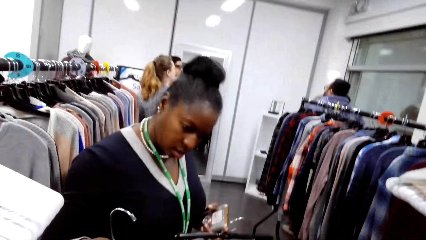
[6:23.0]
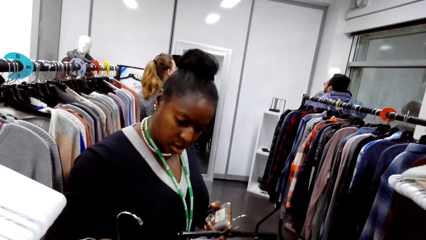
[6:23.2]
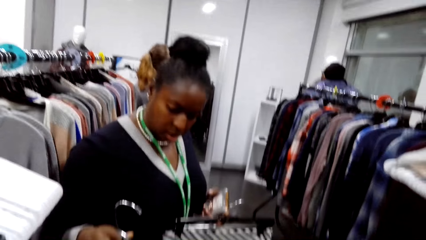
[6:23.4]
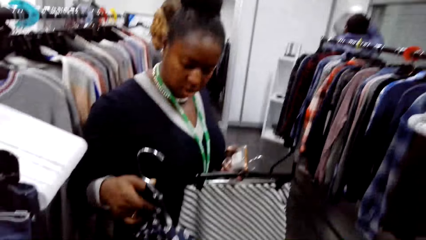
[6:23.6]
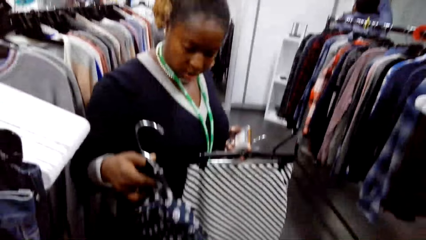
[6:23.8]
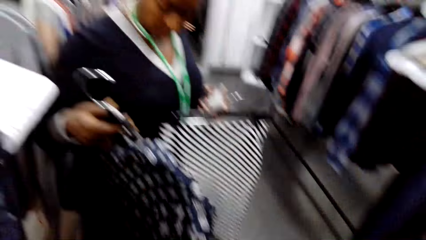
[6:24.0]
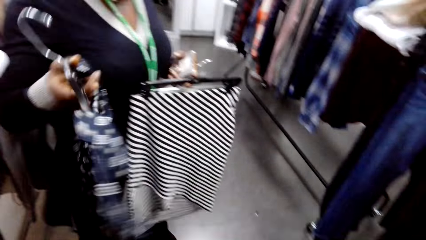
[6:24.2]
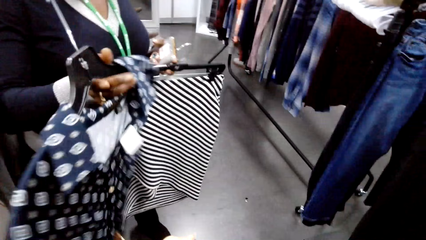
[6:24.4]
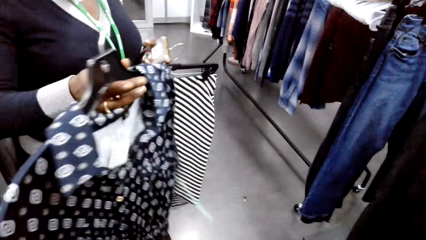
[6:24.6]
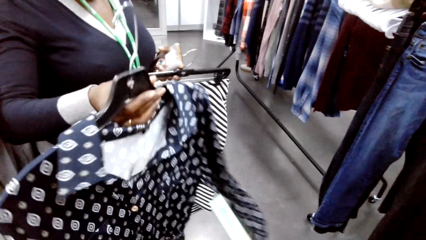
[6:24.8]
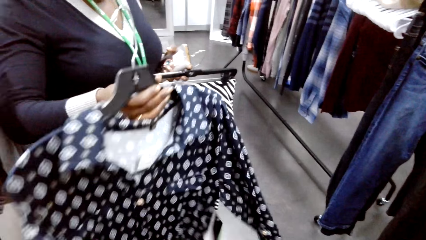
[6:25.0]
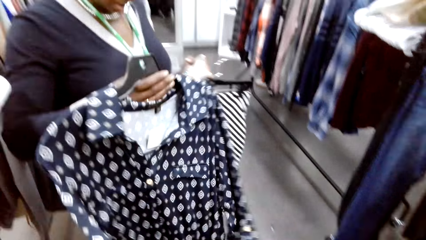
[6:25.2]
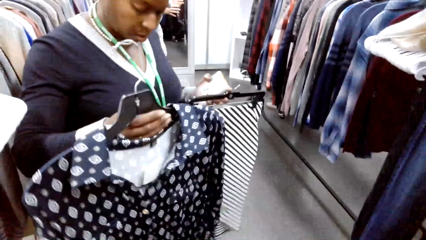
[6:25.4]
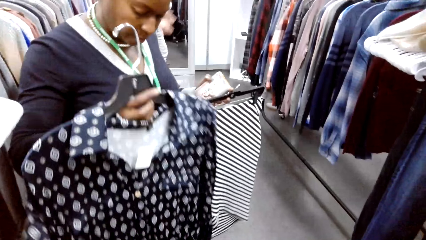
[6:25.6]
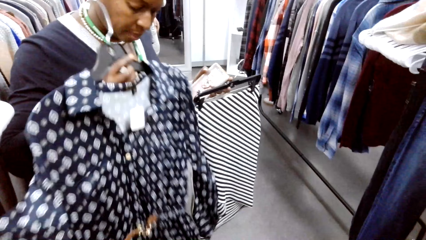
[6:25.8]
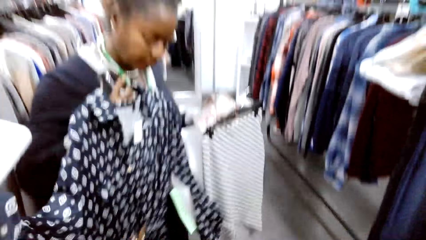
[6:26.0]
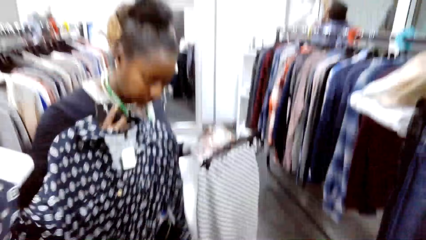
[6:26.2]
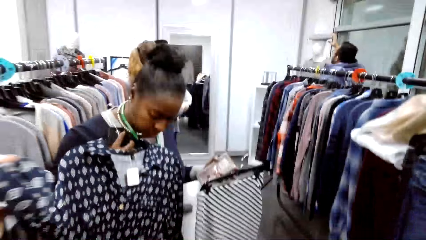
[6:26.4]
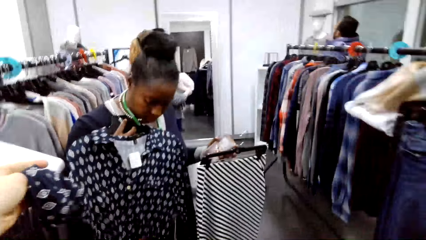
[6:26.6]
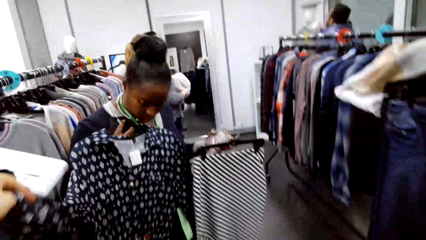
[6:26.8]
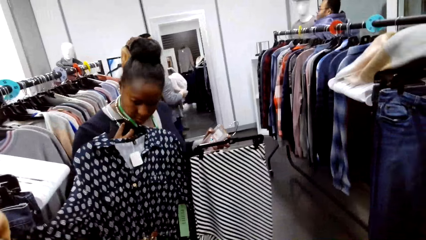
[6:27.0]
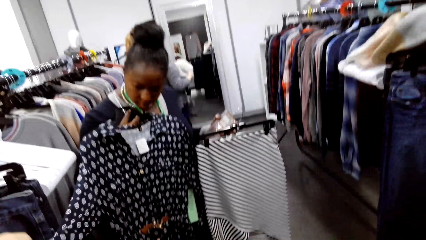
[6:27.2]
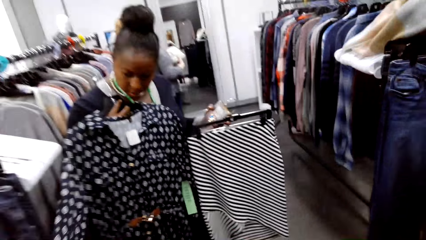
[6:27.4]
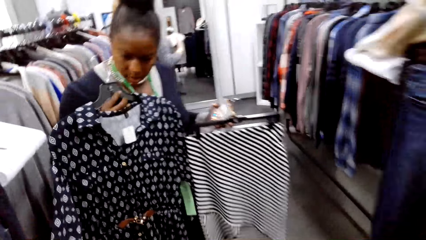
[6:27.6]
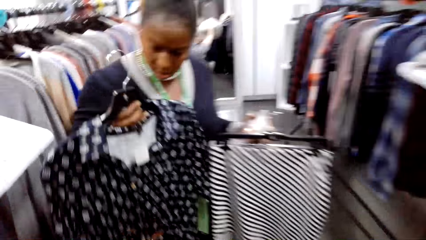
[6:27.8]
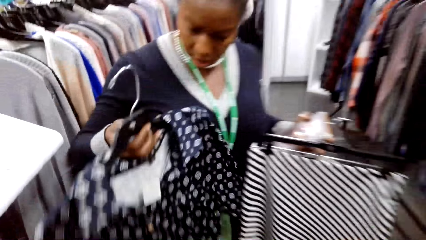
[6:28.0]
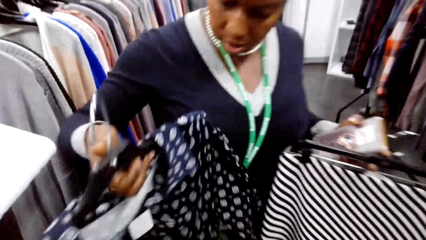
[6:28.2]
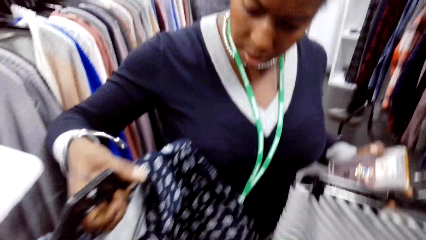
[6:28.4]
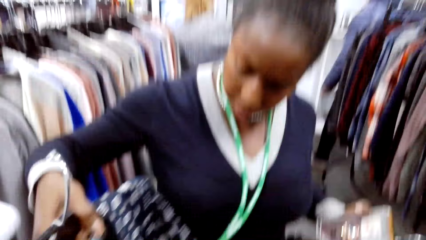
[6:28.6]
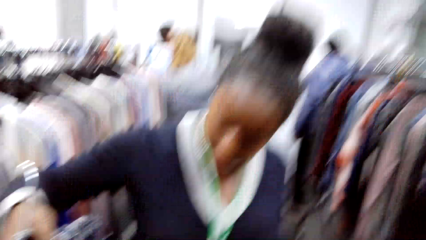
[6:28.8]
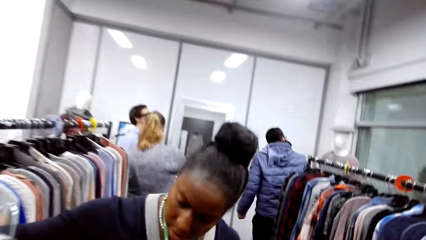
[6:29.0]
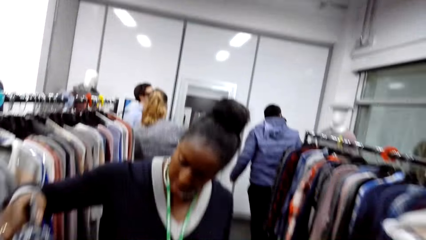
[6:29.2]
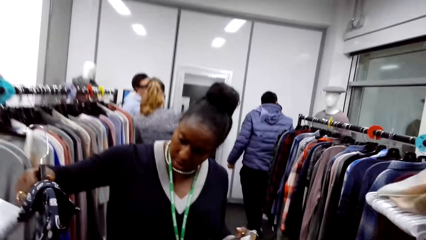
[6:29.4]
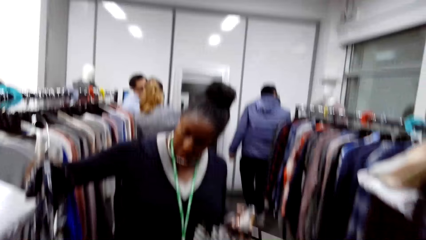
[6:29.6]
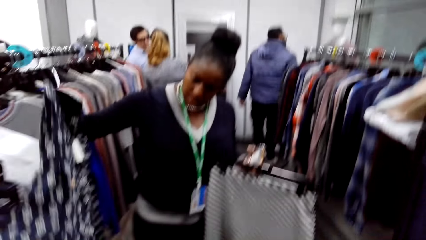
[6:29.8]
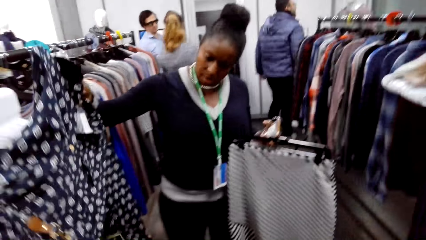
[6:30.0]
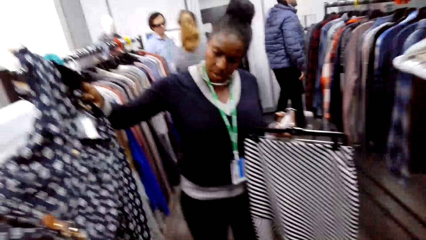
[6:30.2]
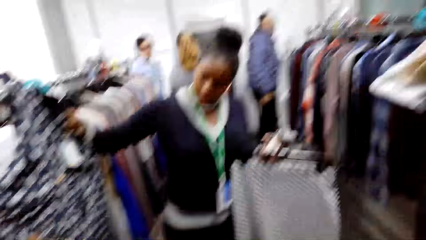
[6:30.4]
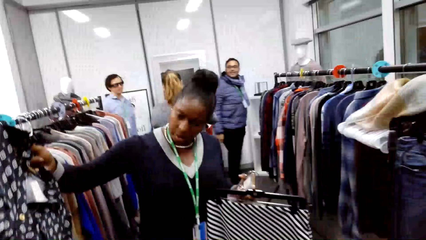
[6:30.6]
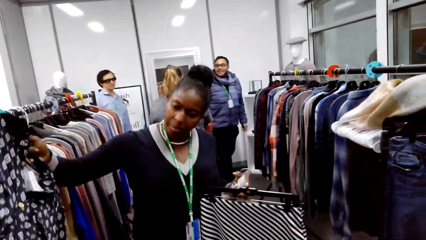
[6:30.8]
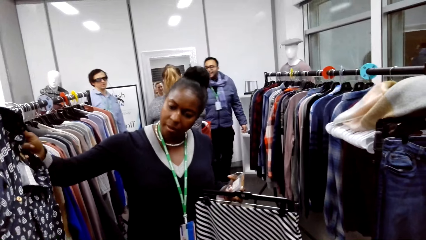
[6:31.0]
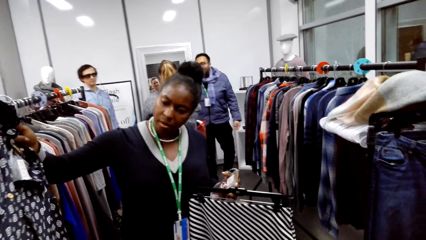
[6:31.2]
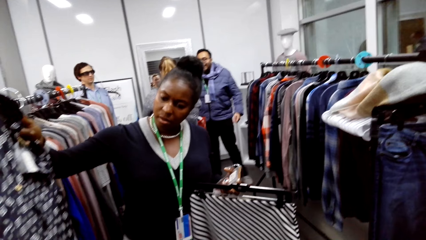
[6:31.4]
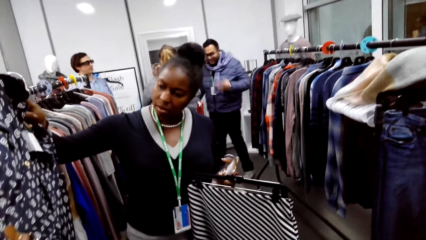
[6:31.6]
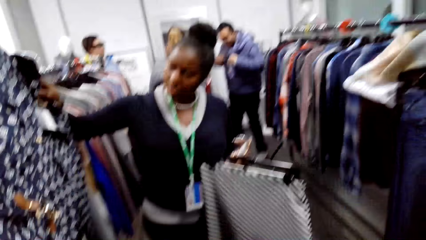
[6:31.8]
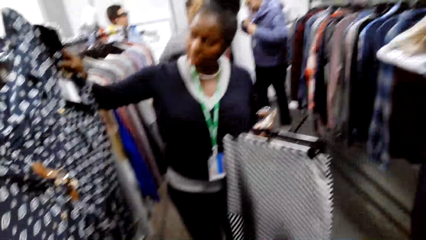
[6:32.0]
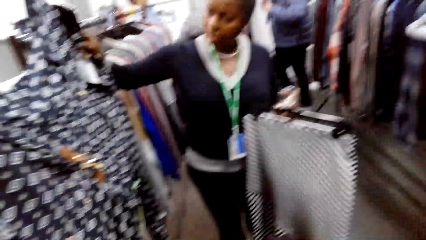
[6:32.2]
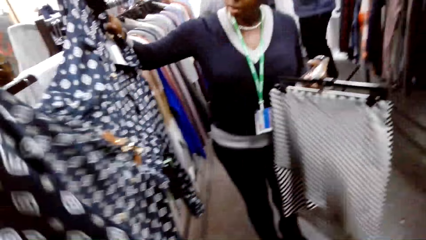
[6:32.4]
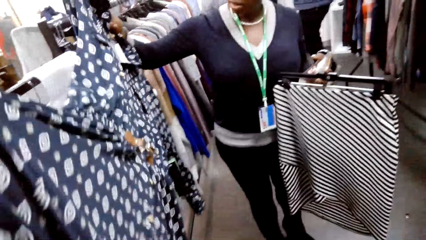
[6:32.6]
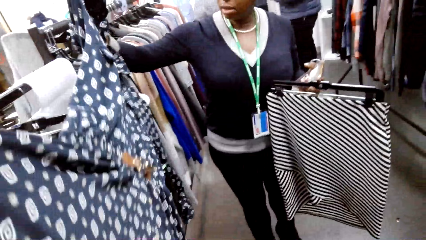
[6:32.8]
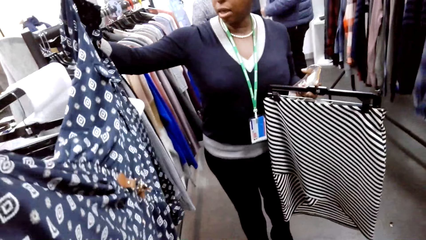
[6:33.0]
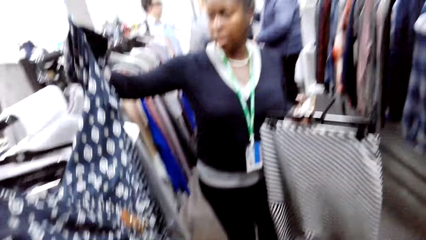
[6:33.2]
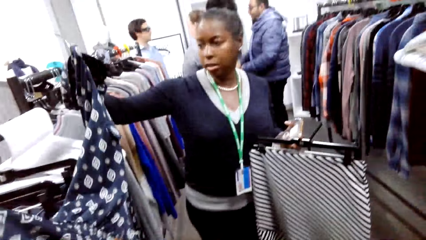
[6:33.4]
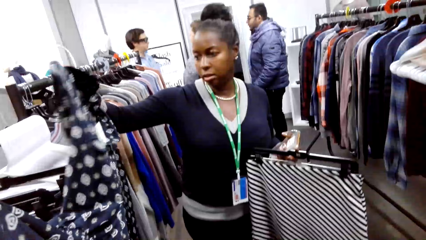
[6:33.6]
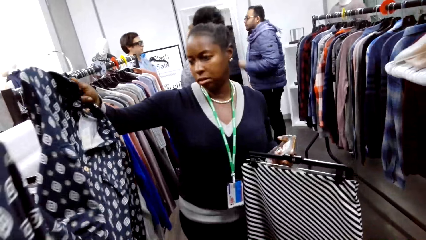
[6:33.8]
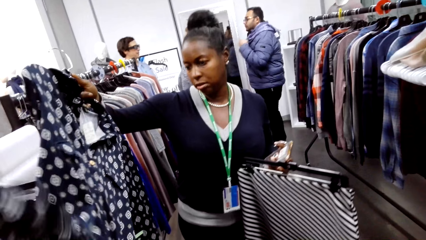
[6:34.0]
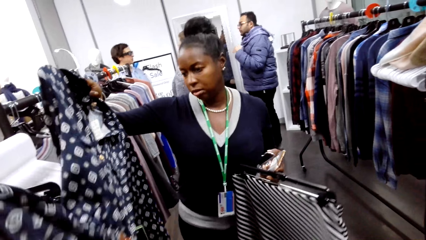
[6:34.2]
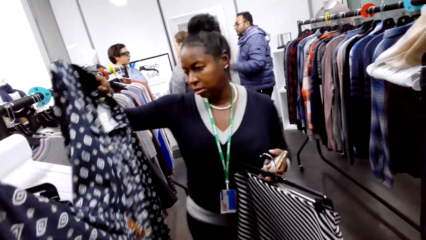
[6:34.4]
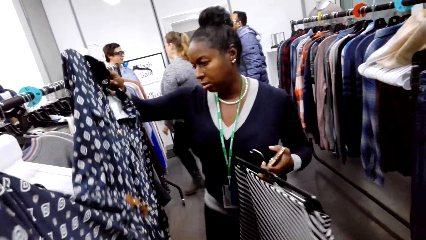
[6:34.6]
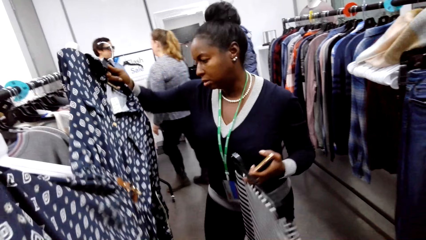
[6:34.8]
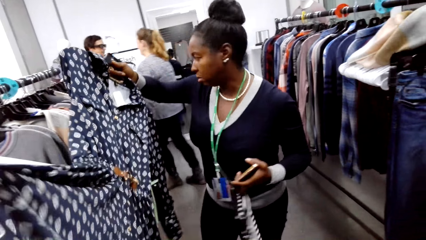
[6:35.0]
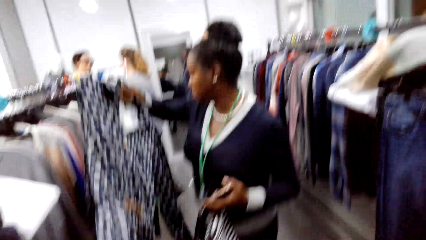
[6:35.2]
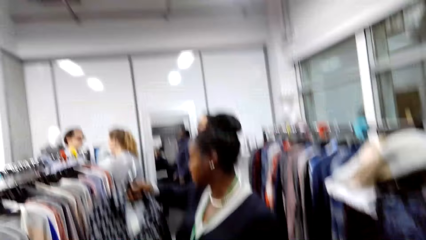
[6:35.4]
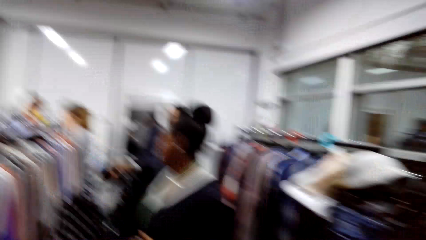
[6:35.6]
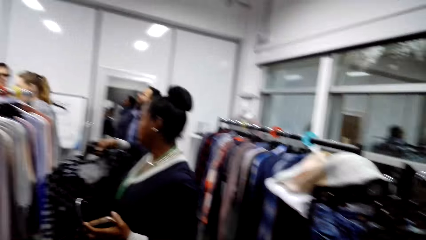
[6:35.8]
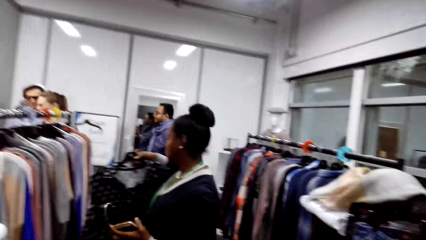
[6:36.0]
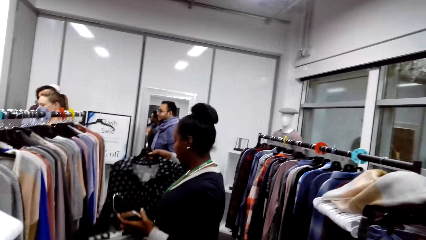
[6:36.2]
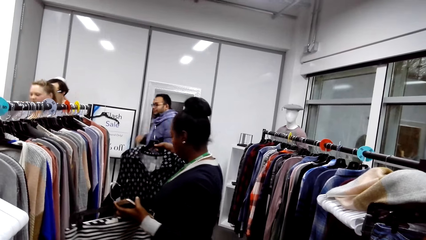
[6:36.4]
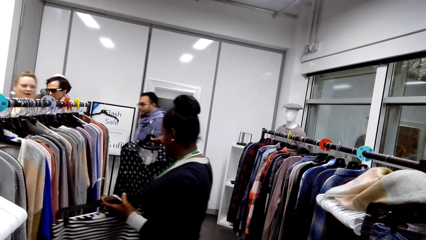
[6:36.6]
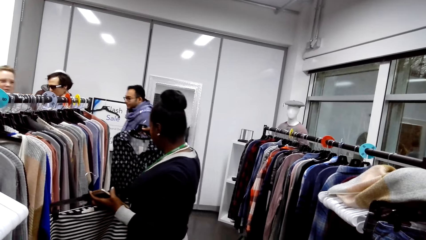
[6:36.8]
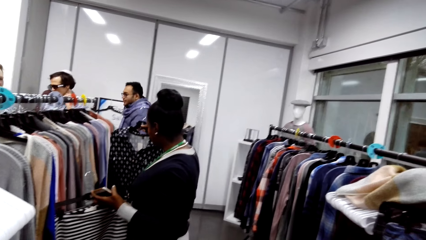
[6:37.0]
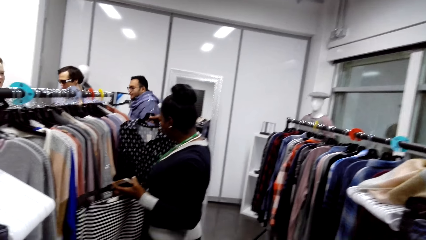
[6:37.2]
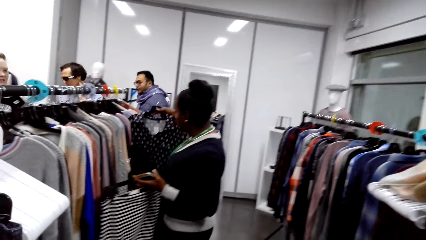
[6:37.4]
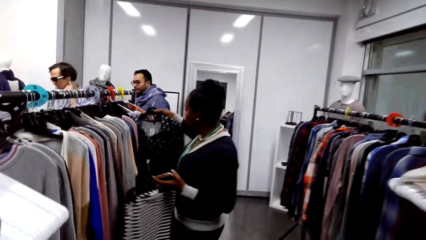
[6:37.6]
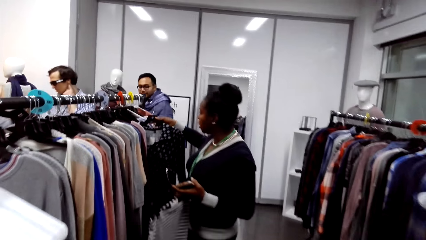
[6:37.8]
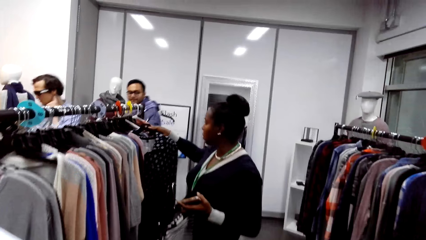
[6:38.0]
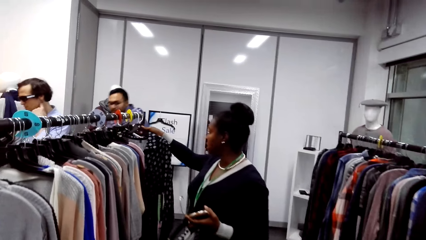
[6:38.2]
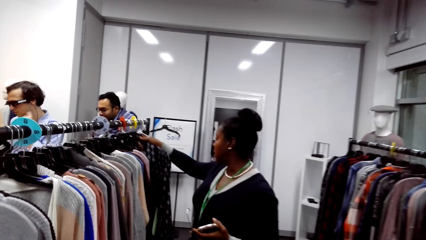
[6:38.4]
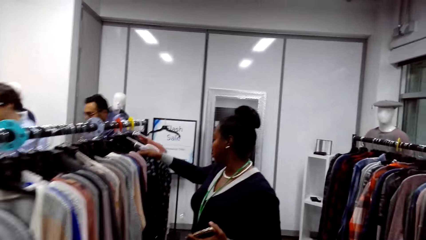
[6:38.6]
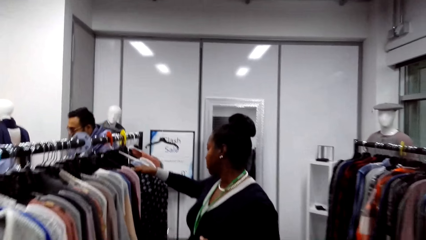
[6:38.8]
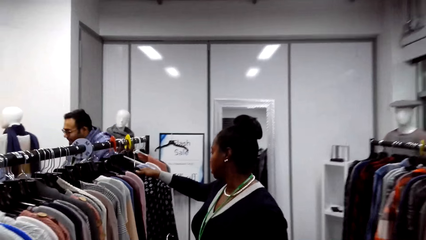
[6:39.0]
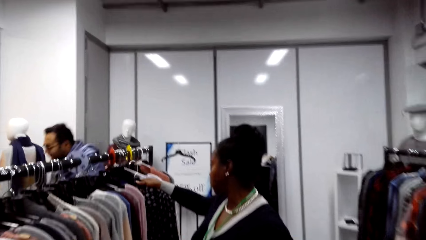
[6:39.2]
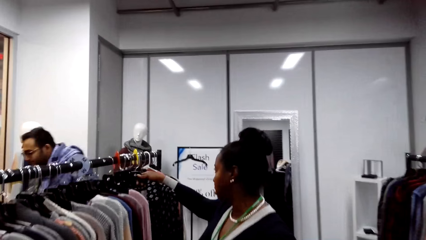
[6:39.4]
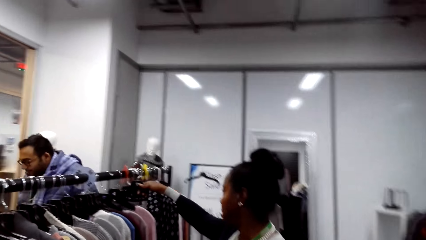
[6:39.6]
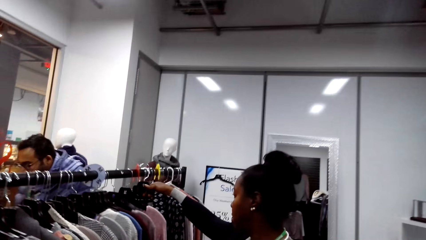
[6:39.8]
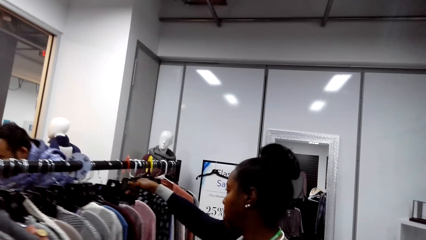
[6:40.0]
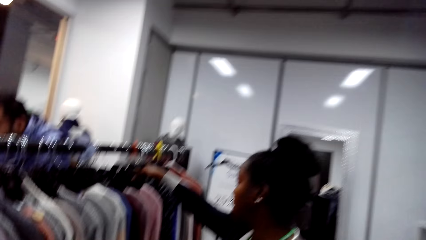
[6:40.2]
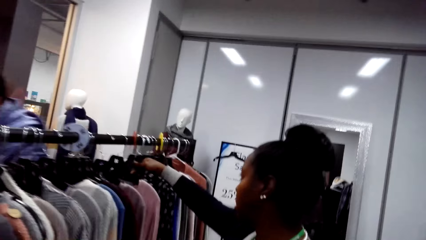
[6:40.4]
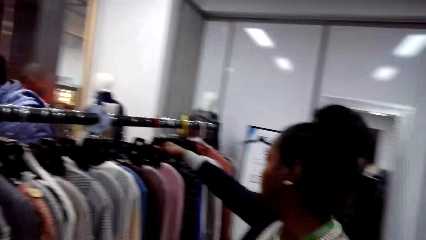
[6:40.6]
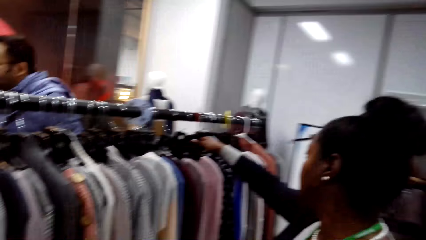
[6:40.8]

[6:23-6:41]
The camera wearer holds the cloth with a woman. The woman holds a skirt and cellphone. The camera wearer converses with the woman. The woman hangs back the shirt on the hanger.
